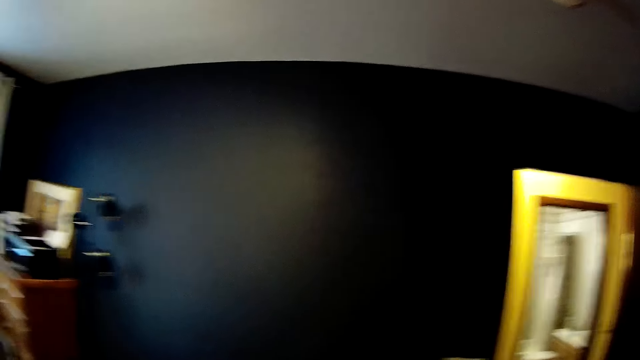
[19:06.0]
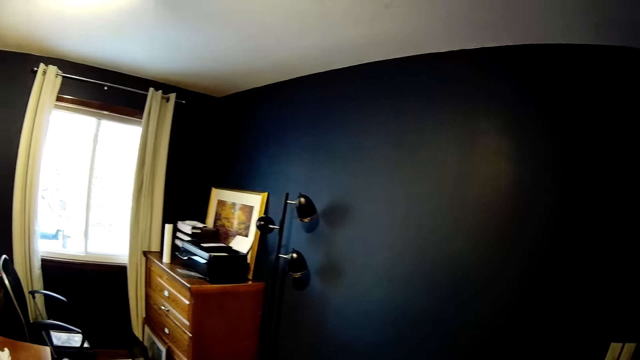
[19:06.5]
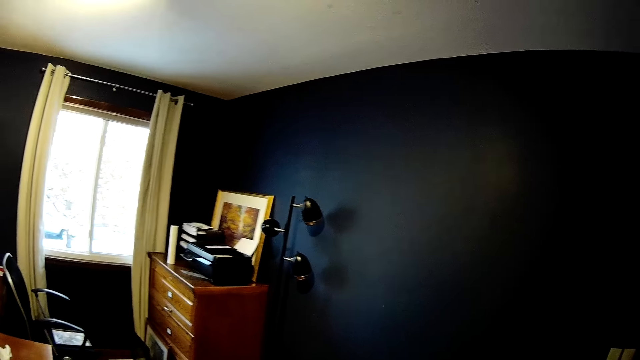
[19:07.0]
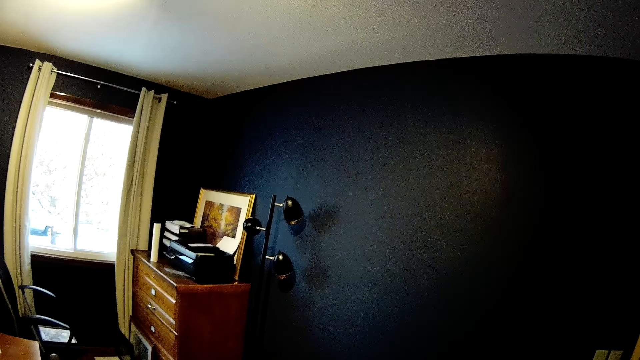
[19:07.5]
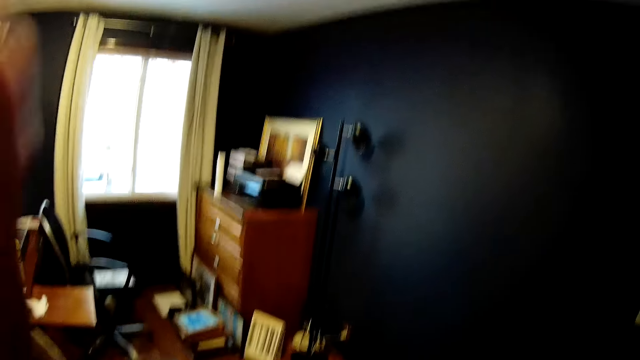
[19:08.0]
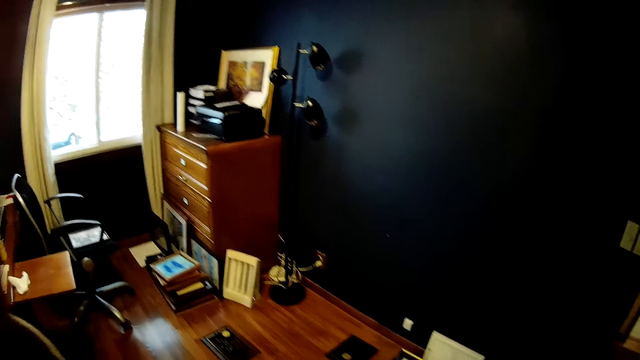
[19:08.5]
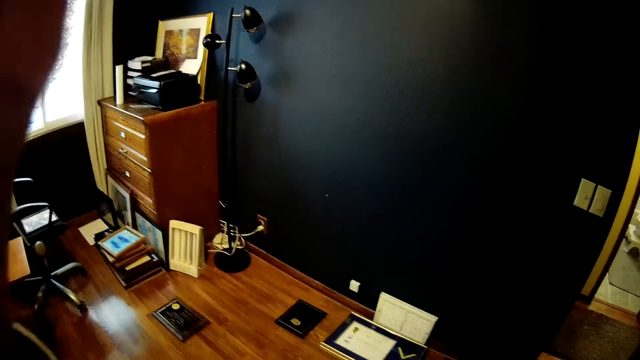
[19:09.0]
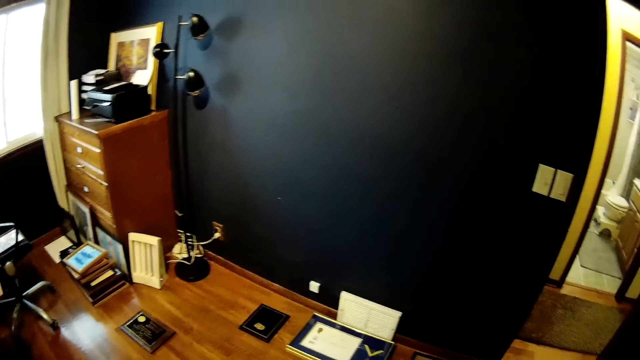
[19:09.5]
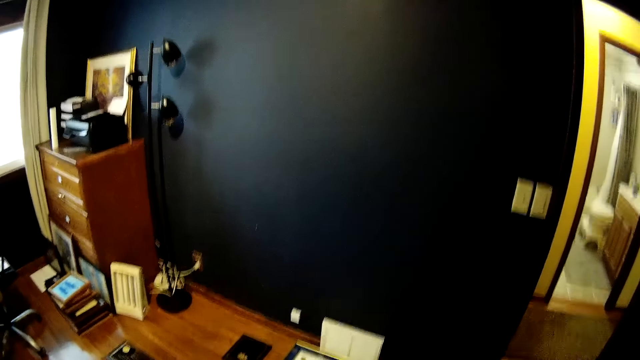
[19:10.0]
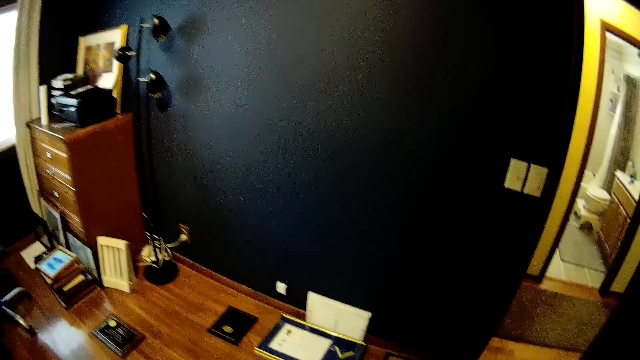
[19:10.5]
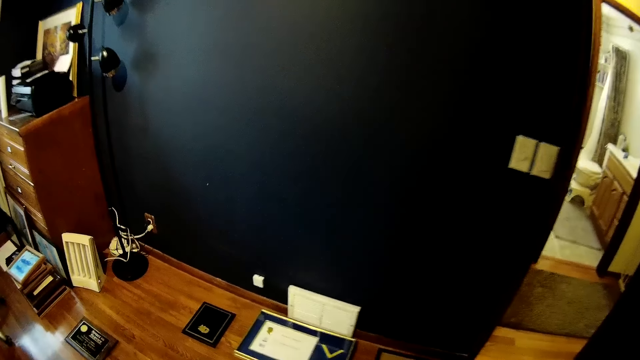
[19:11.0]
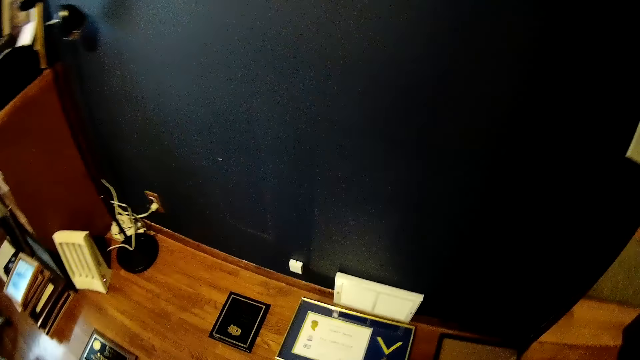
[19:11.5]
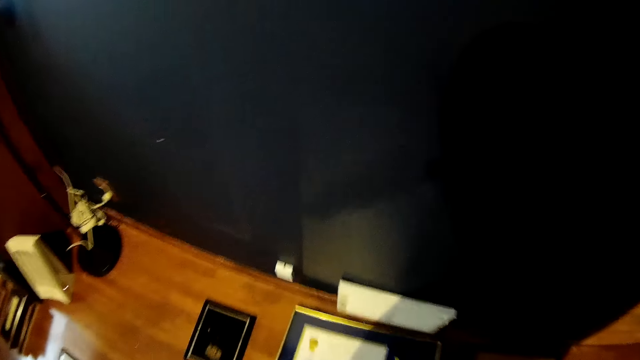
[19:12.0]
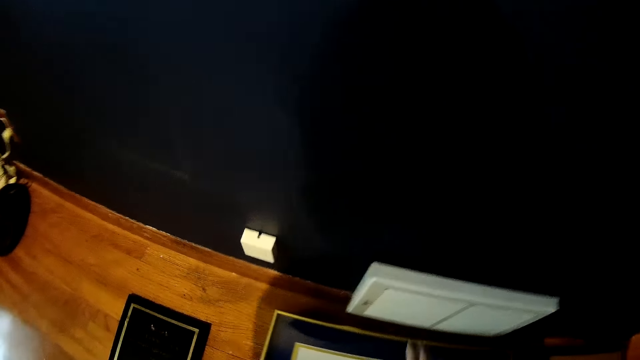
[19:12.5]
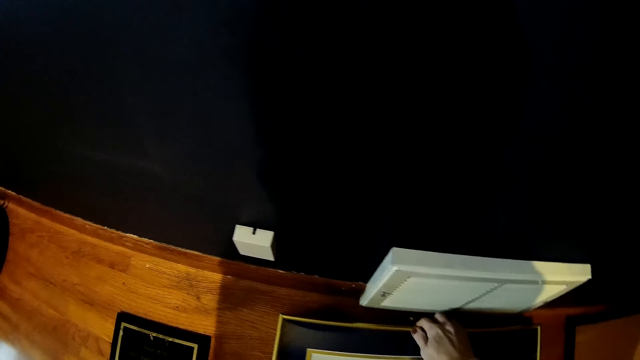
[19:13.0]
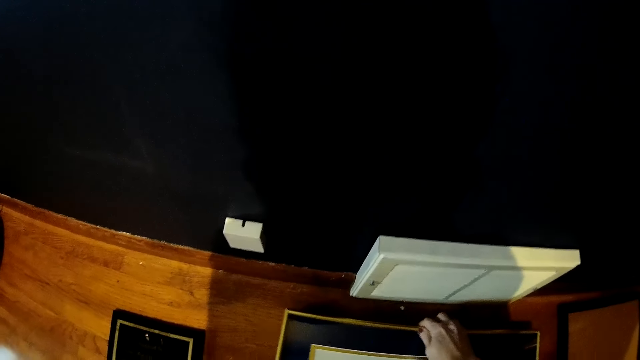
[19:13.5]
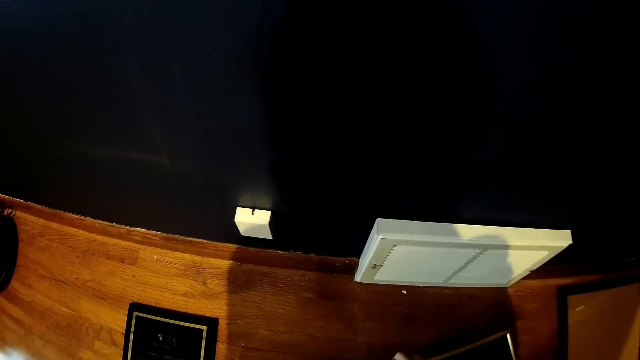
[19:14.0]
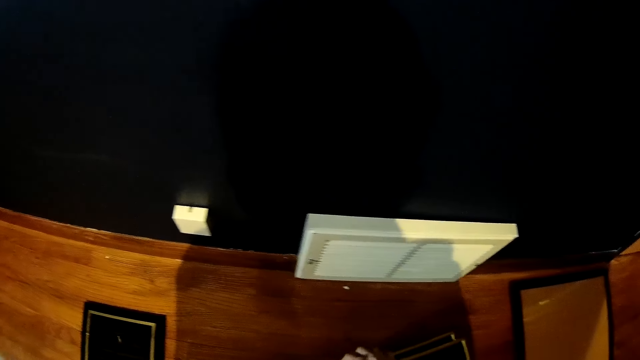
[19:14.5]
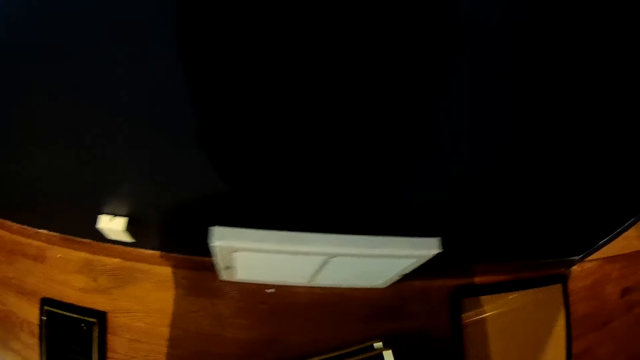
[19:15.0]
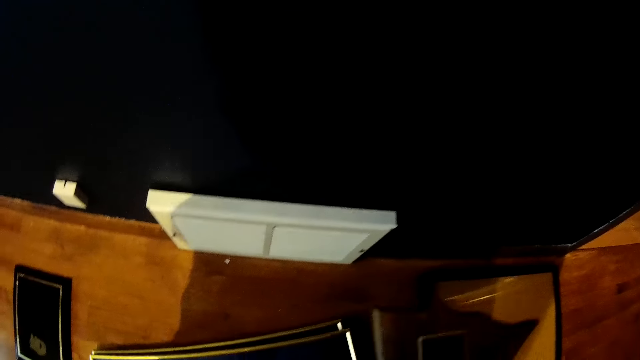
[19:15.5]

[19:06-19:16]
The camera wearer raises his left hand up. He bends down. He picks up an item from the table with his right hand. He holds a photo frame.

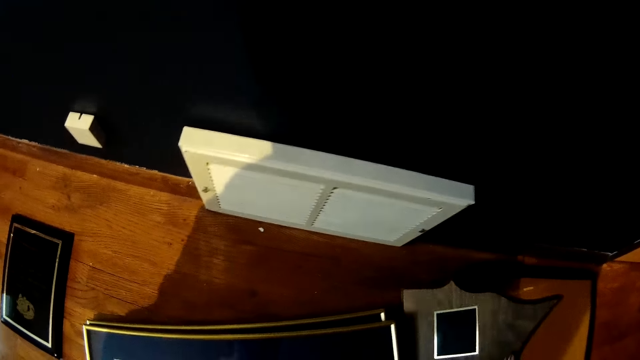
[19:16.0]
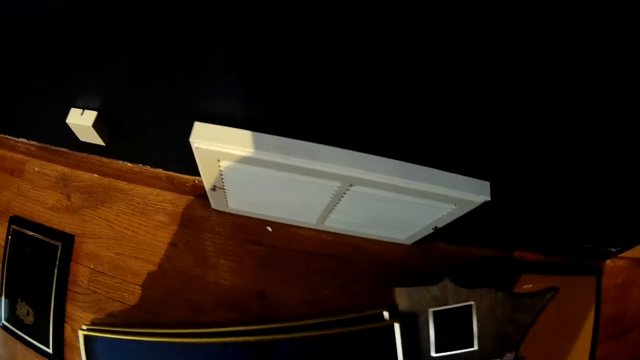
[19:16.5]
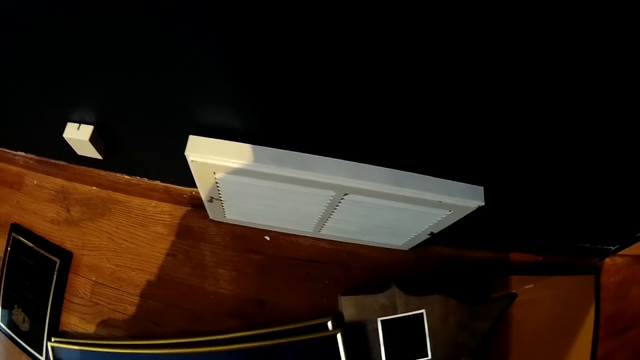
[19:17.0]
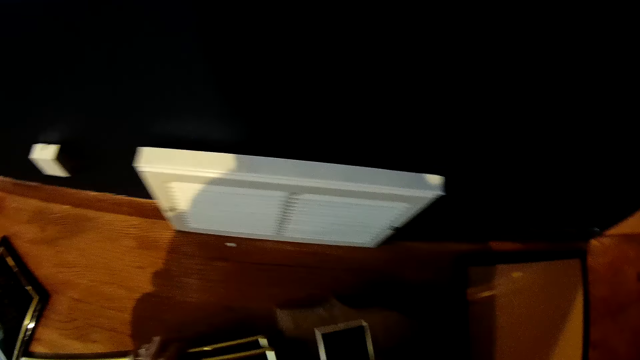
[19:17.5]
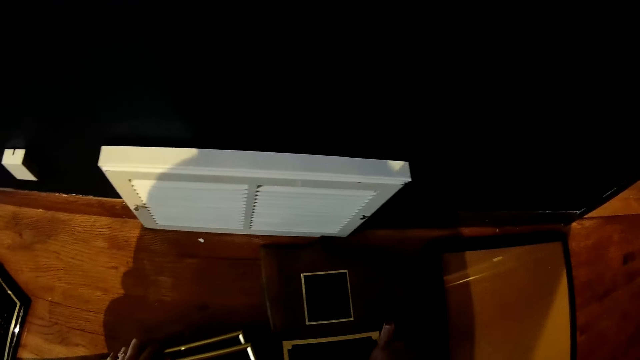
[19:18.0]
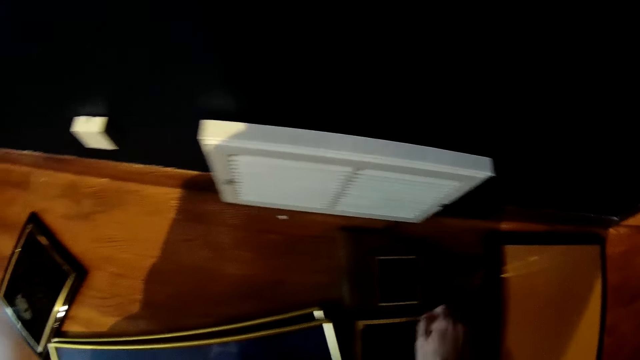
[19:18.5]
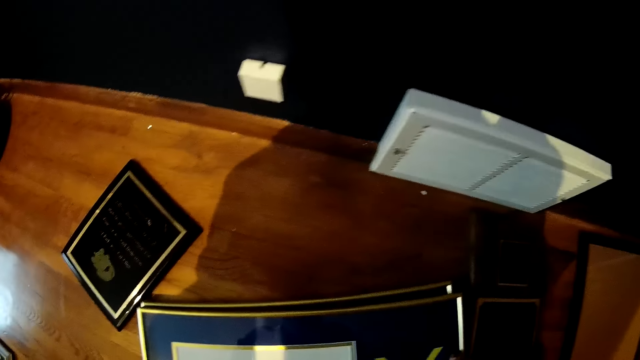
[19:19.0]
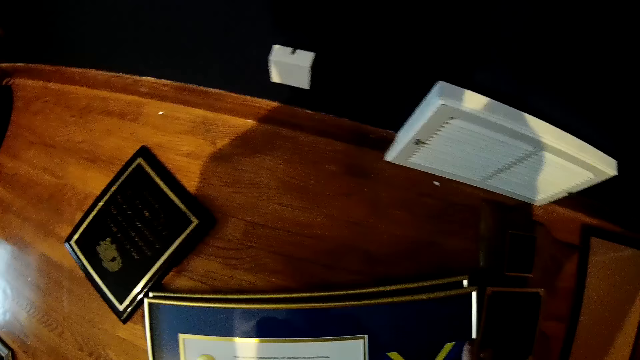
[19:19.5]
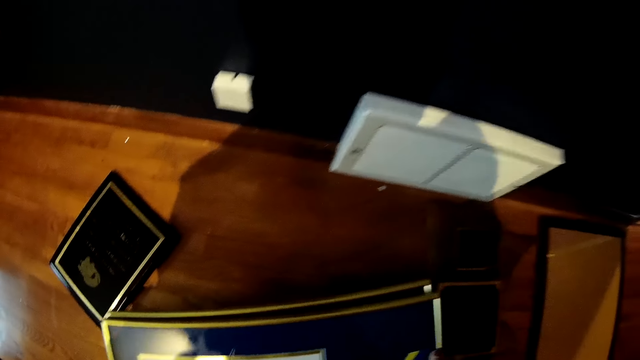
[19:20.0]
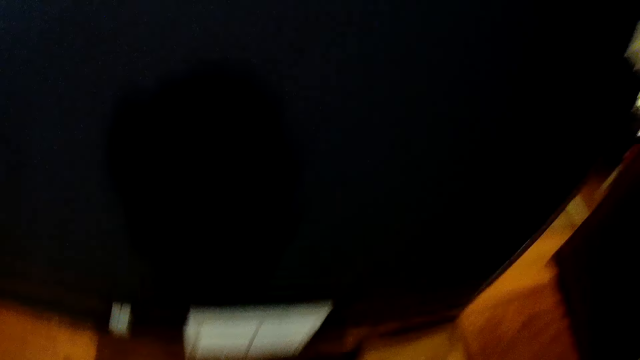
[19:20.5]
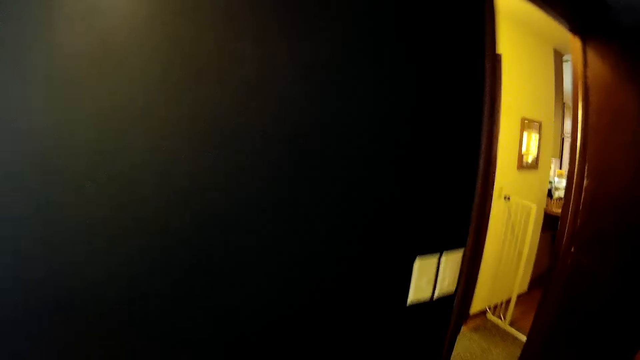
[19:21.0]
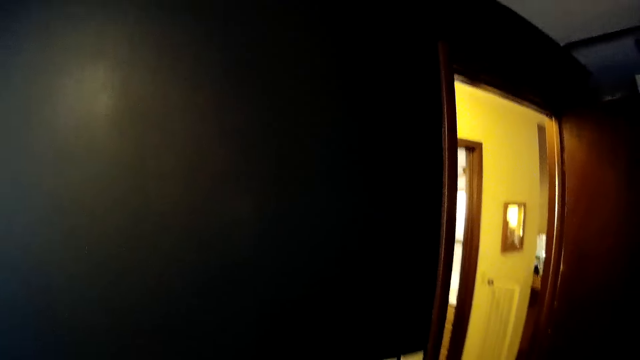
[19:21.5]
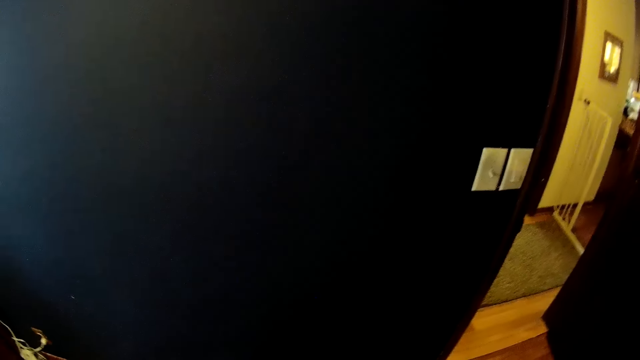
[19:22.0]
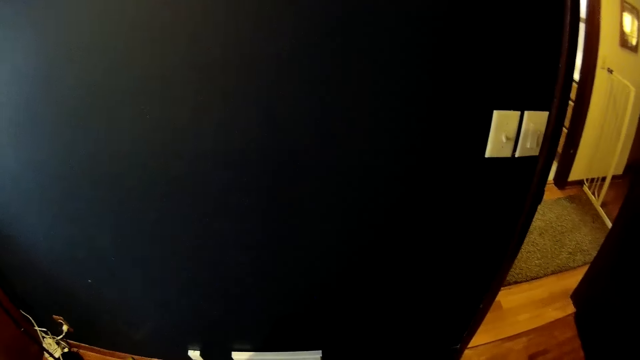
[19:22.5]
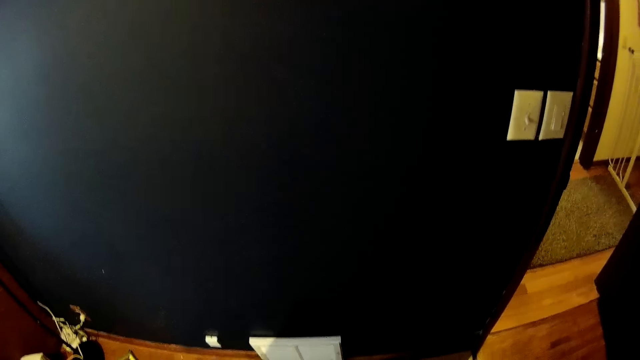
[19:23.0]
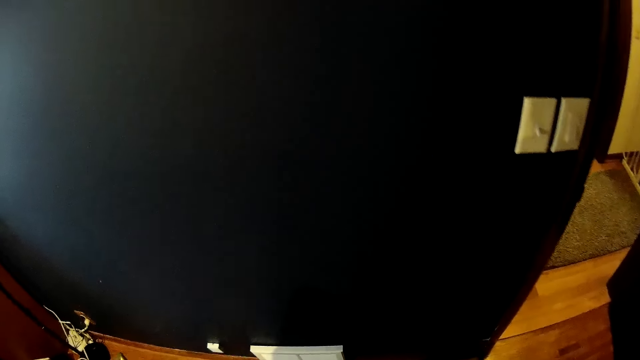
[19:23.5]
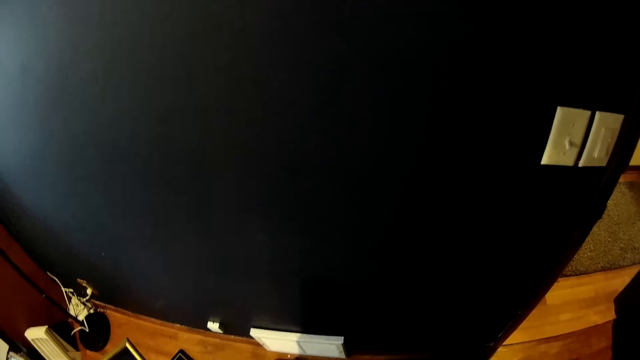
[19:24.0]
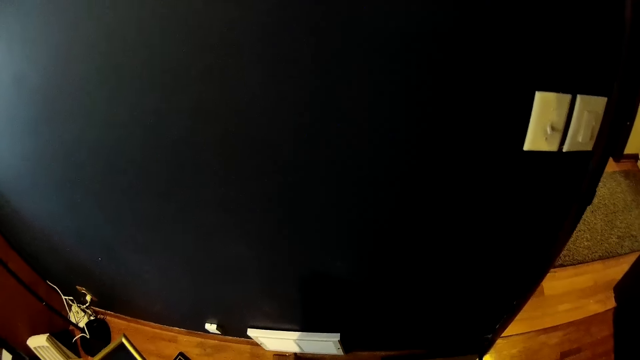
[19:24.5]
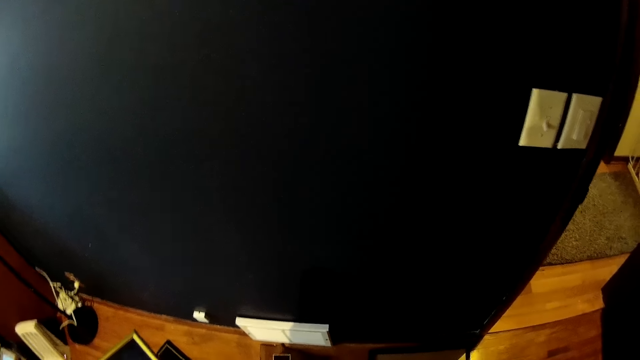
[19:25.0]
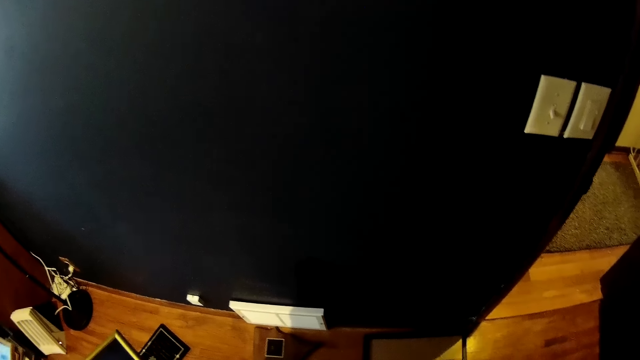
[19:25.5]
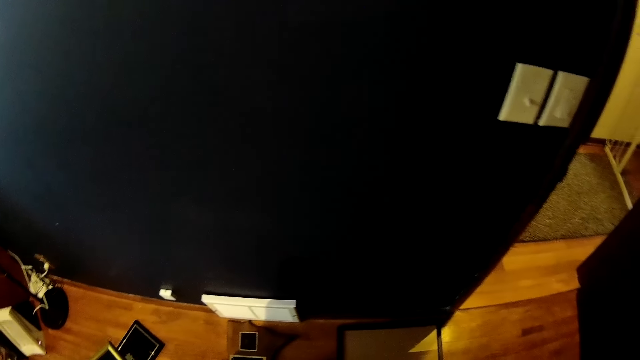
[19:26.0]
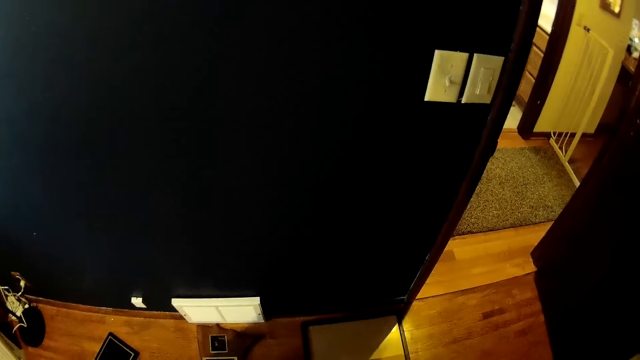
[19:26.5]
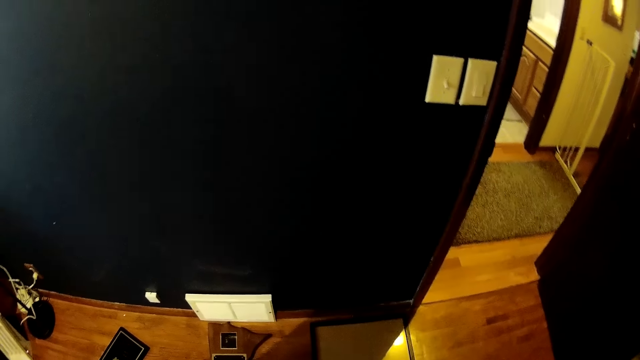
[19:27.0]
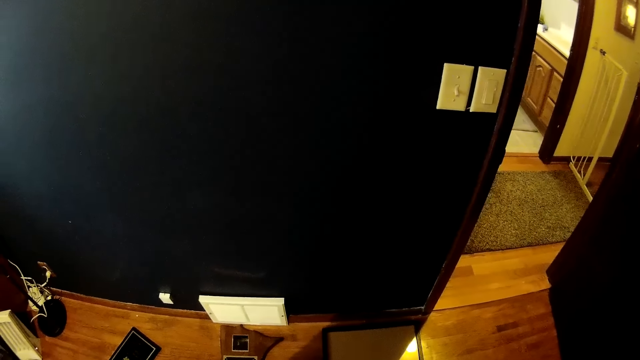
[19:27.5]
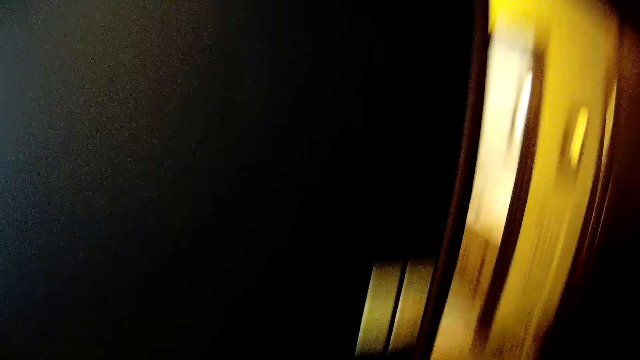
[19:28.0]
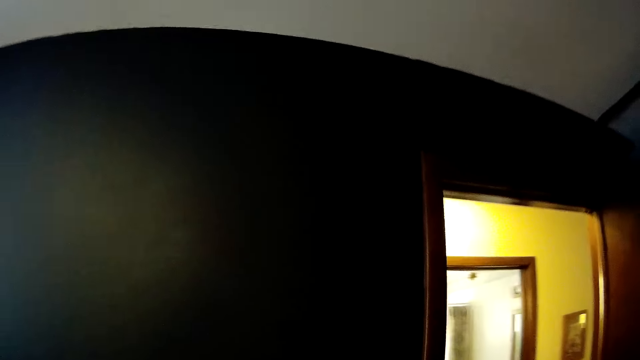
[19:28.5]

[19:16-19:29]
The camera wearer drops the item in his right hand on the table. He pushes the item on the table with his right hand. He shifts the item on the table with his right hand. He picks up some frames from the table with both hands. He turns around. He holds a photo frame.
